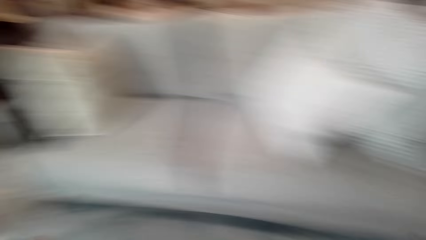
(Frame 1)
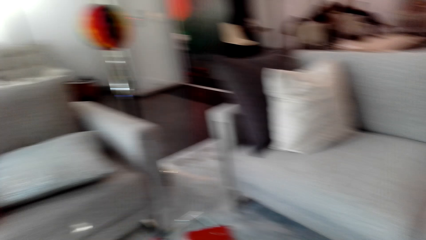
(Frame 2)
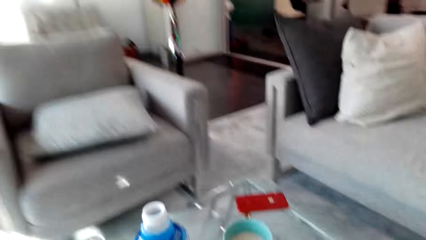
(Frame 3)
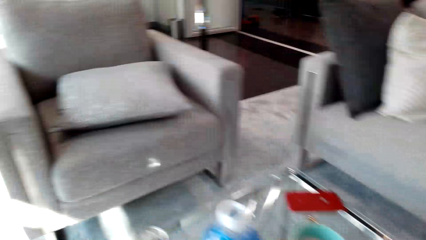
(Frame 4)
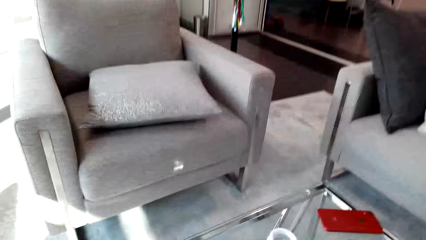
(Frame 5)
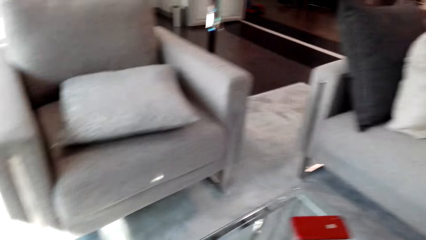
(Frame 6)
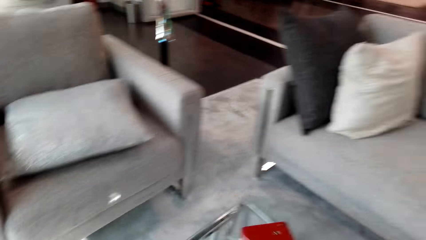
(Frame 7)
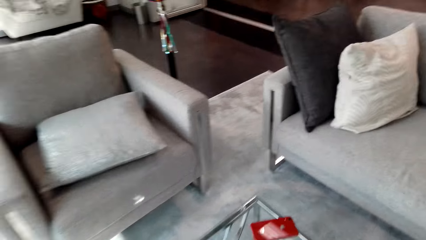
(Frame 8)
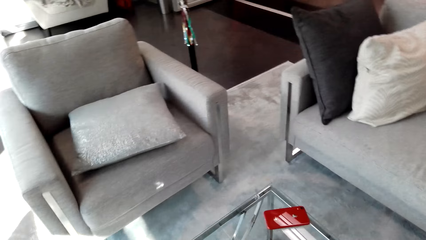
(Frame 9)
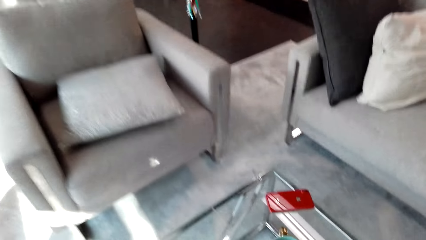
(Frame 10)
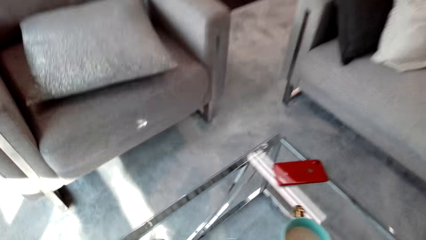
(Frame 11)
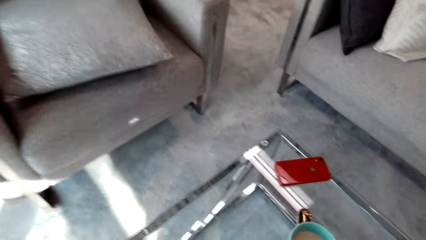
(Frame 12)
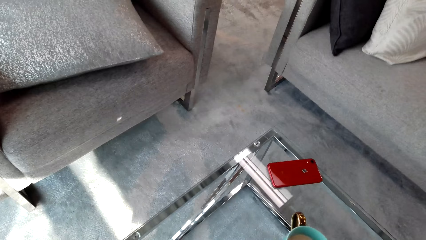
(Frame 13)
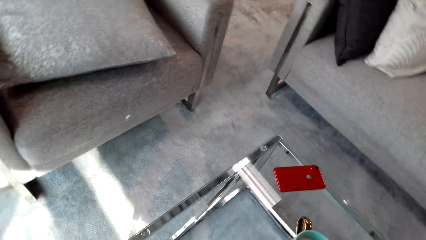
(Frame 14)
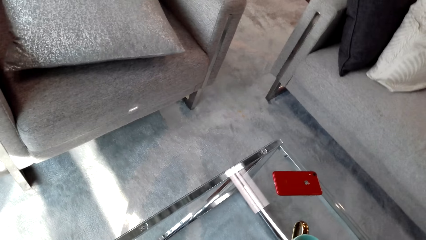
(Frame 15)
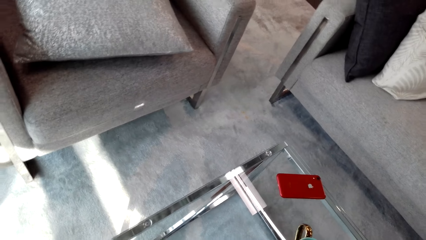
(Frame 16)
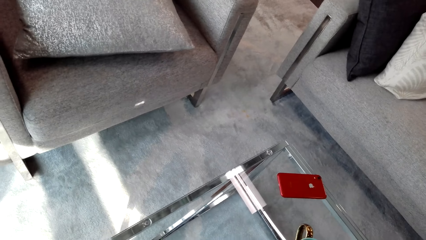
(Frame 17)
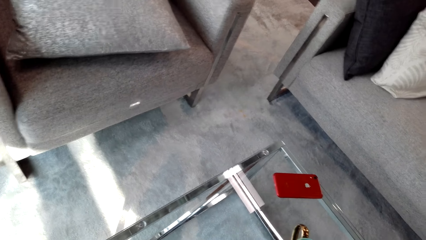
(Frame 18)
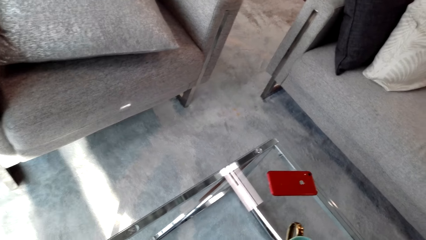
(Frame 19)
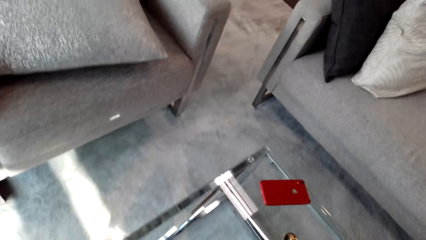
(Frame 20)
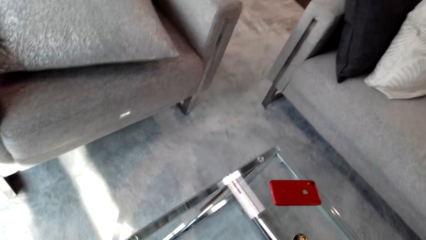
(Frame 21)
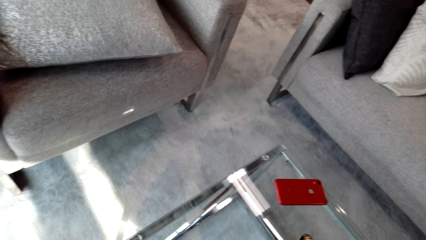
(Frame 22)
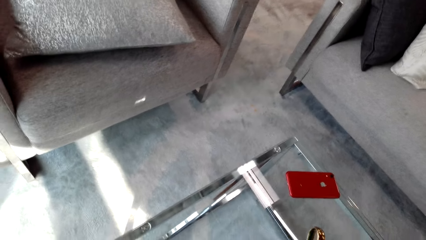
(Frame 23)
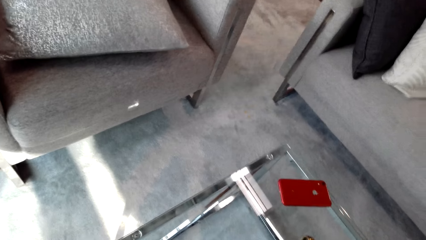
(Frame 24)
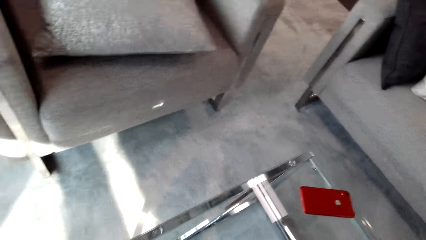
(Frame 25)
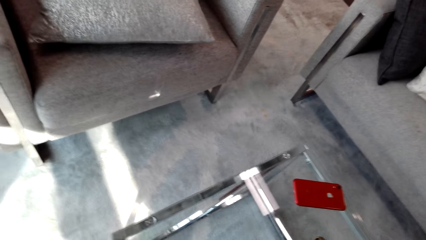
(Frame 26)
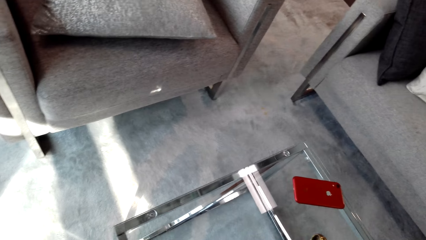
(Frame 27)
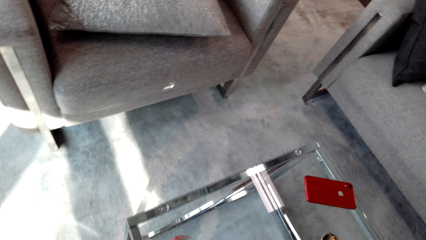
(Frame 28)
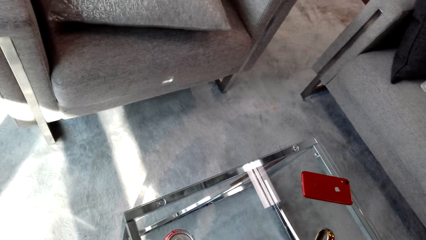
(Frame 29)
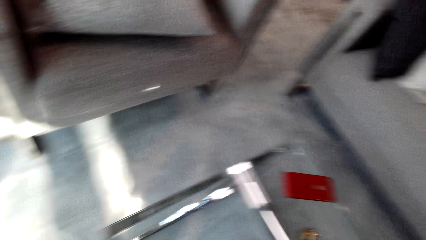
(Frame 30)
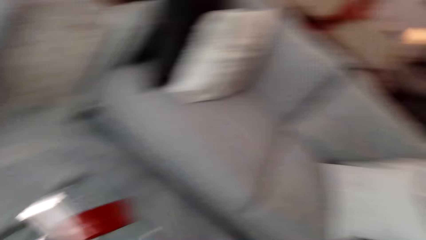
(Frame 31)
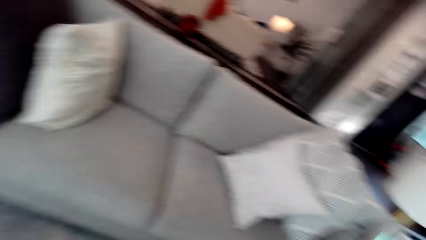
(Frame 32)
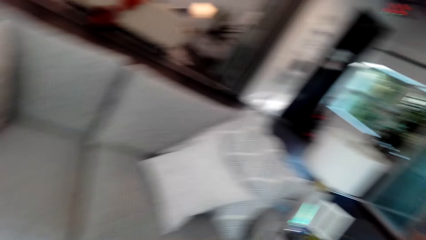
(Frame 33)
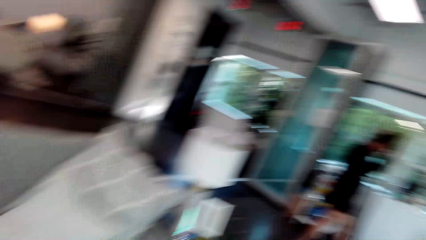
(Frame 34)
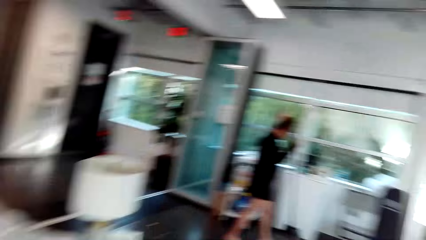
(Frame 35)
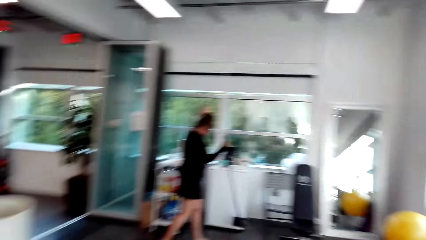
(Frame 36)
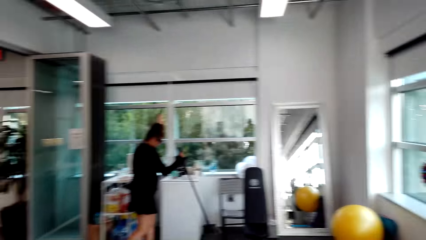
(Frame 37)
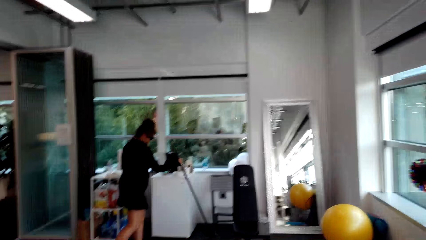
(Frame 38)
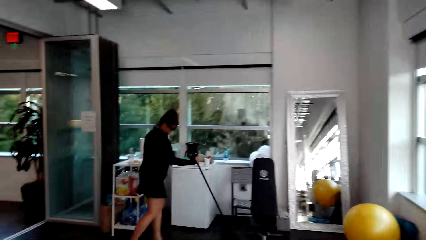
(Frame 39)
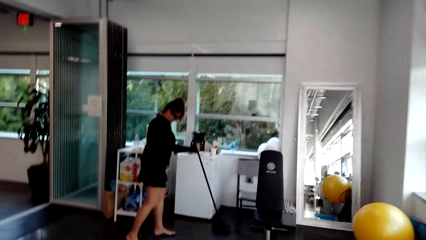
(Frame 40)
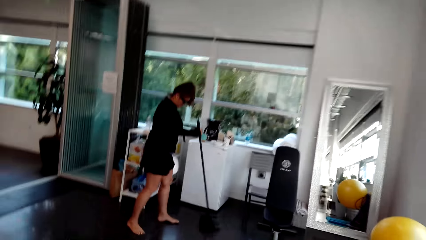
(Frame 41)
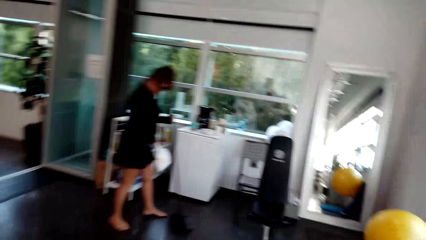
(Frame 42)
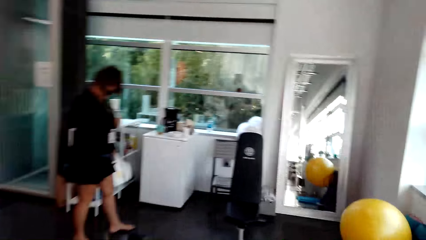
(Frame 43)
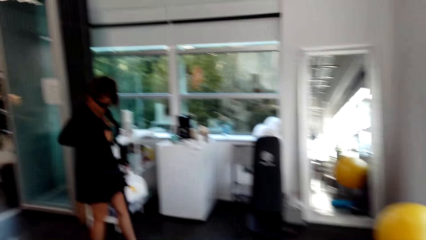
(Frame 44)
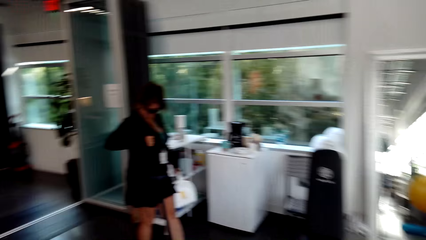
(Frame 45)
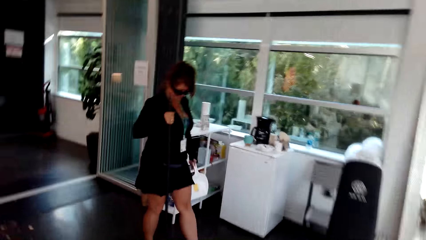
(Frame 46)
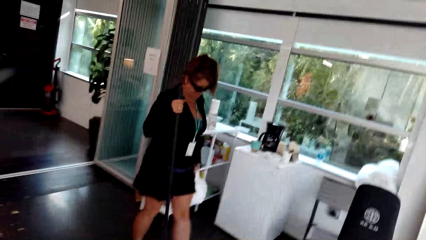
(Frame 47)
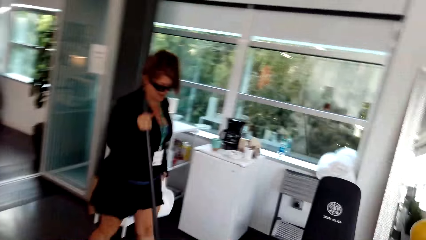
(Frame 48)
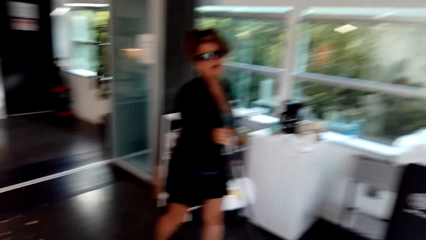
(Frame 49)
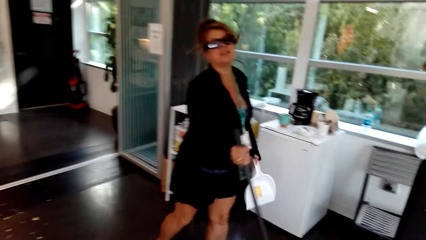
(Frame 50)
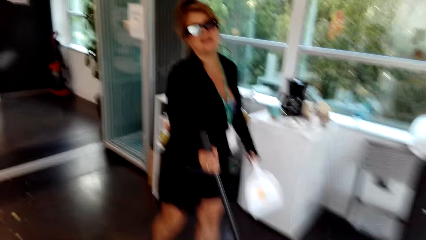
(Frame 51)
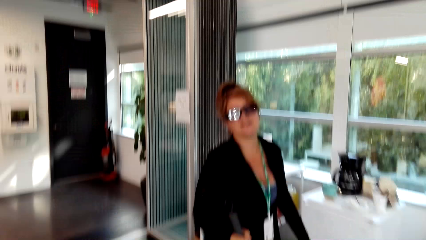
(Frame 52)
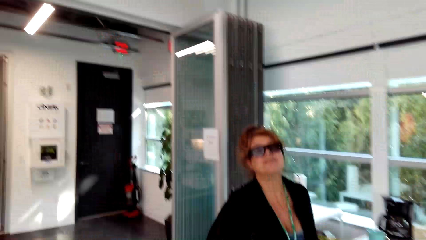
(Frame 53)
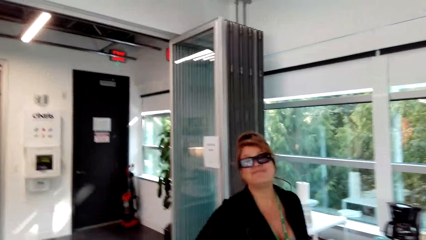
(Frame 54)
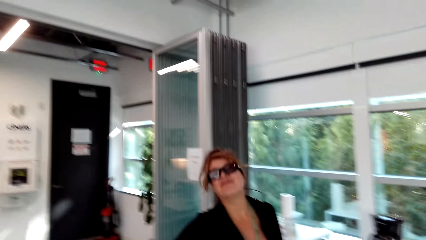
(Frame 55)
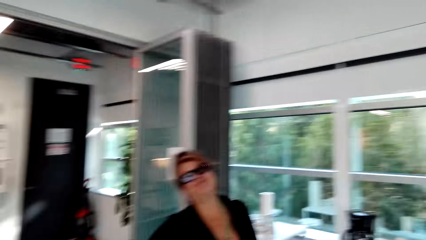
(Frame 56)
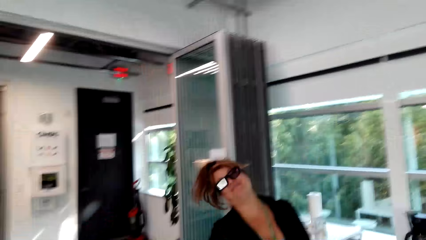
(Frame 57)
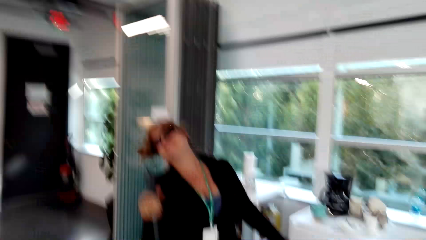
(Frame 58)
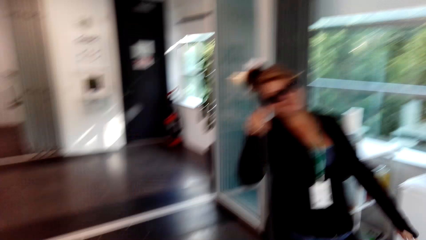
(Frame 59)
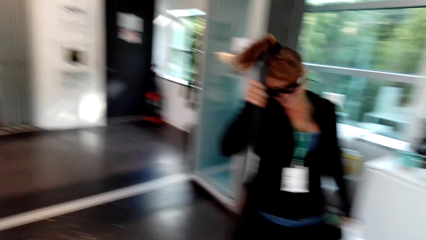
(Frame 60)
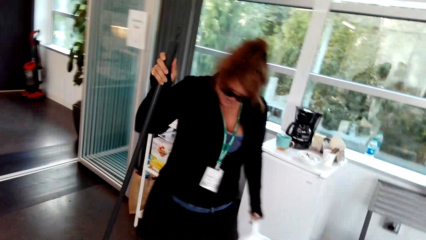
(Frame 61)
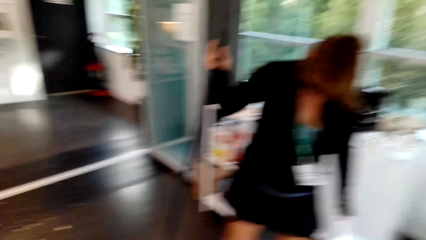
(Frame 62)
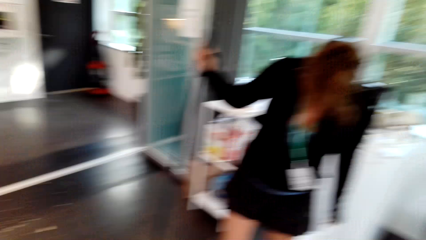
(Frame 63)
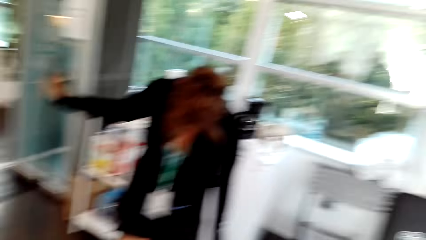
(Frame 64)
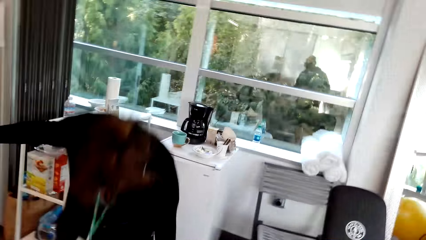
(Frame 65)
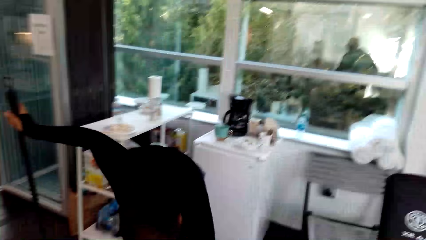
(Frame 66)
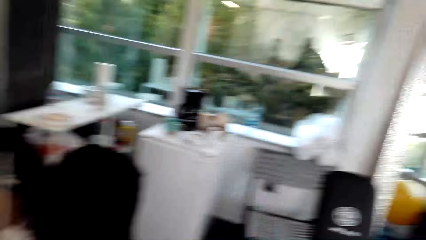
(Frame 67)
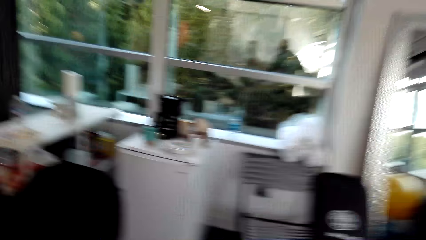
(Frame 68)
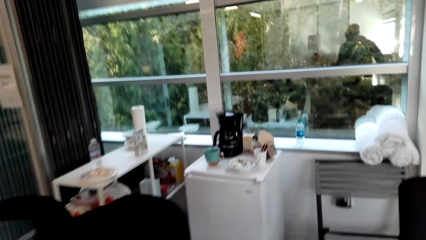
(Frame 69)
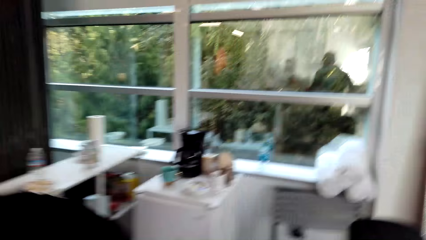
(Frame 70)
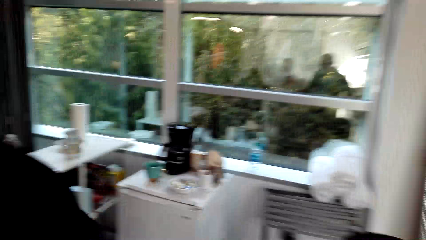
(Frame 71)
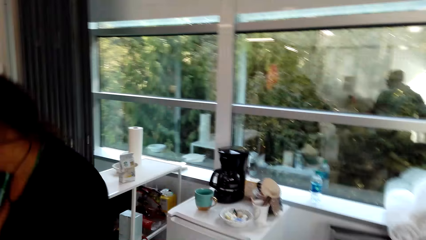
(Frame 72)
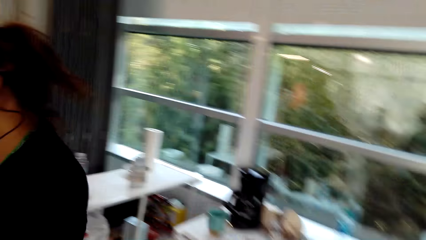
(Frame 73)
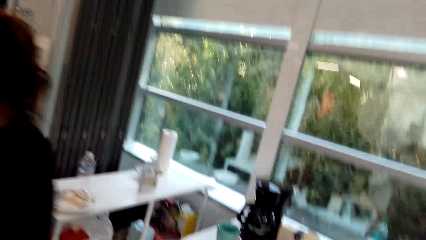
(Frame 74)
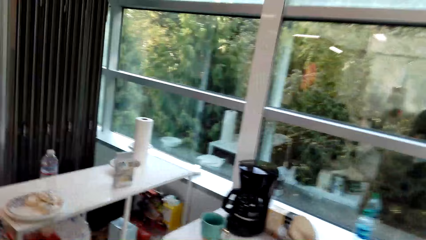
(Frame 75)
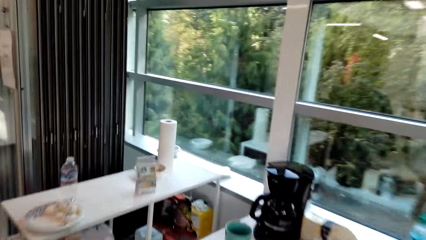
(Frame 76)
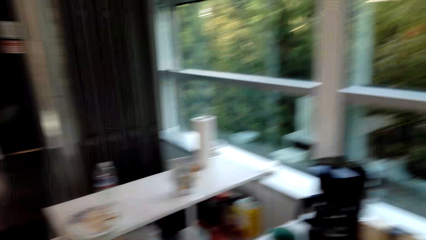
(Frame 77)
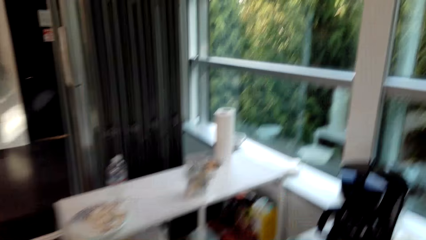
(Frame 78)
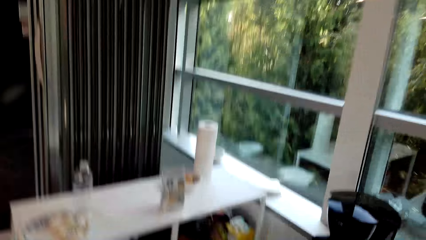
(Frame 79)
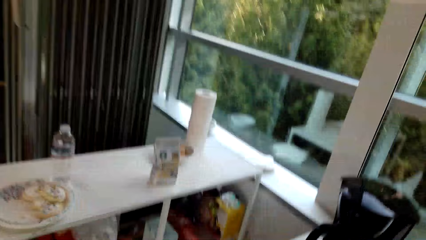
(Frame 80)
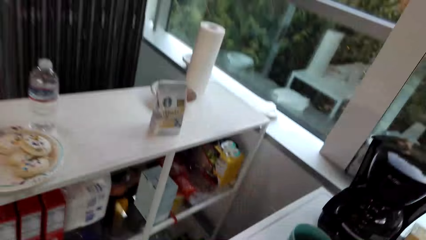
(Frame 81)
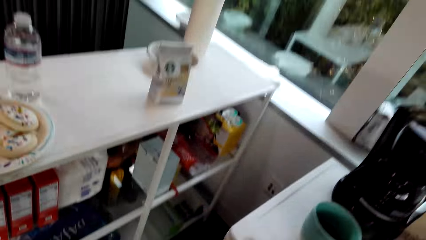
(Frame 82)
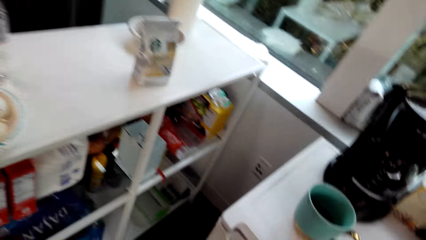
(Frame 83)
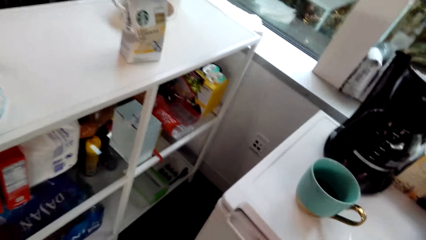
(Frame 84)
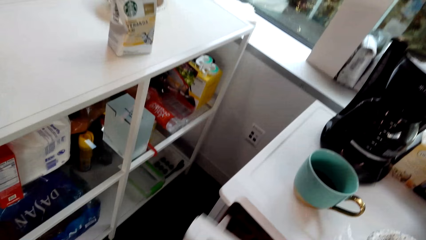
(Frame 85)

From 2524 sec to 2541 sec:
The camera wearer moves the camera around. They converse with a woman. They walk around. The woman sweeps the floor with the brush. The woman mops the kitchen. The camera wearer converses with the woman. The woman bends down.
